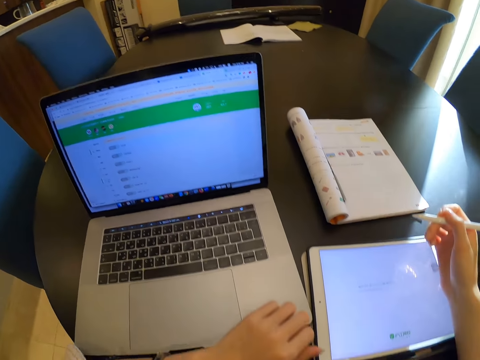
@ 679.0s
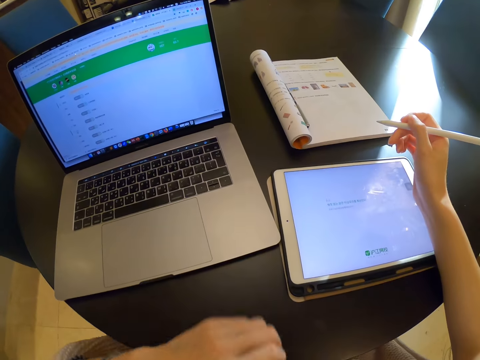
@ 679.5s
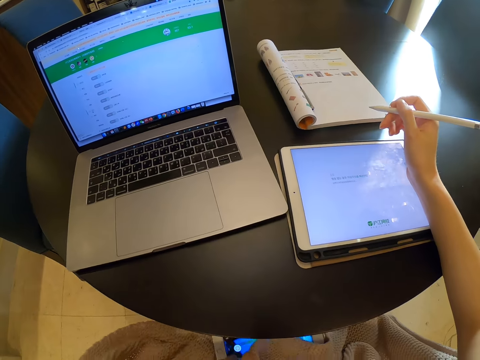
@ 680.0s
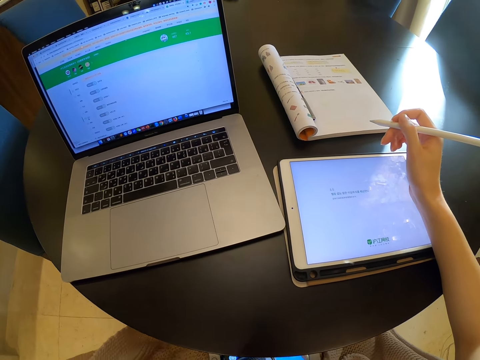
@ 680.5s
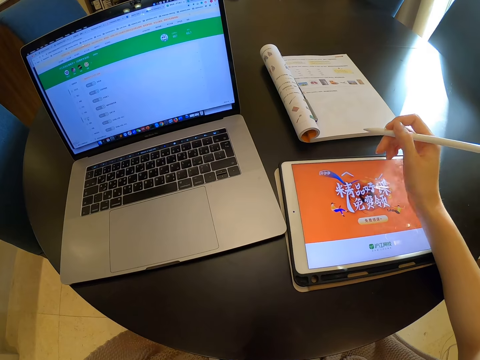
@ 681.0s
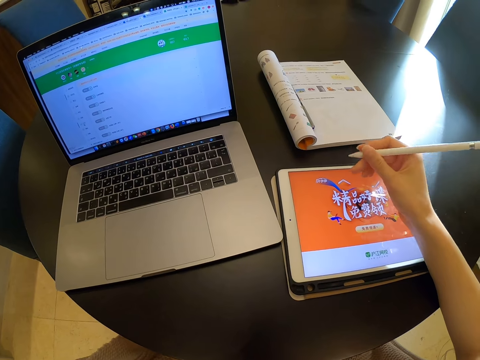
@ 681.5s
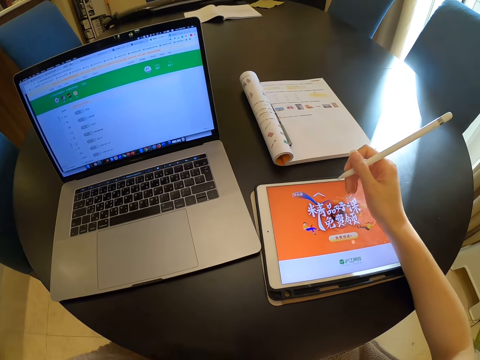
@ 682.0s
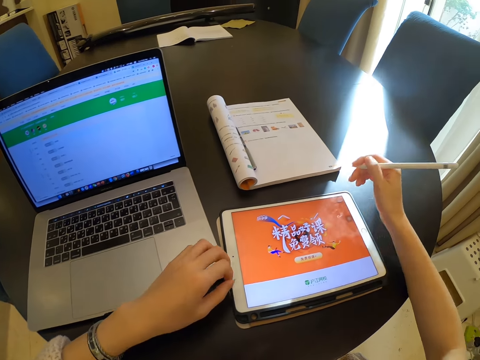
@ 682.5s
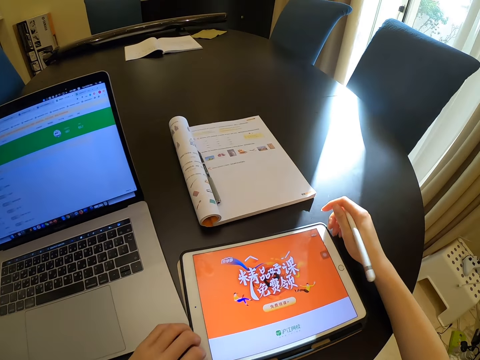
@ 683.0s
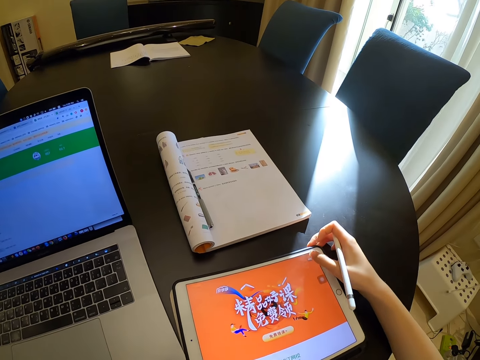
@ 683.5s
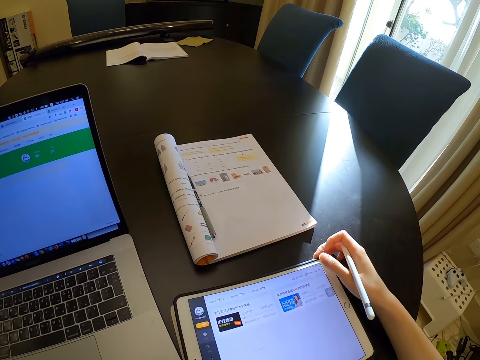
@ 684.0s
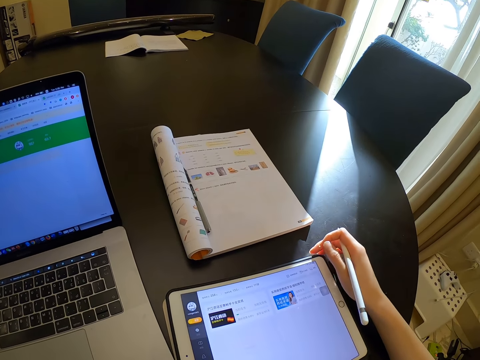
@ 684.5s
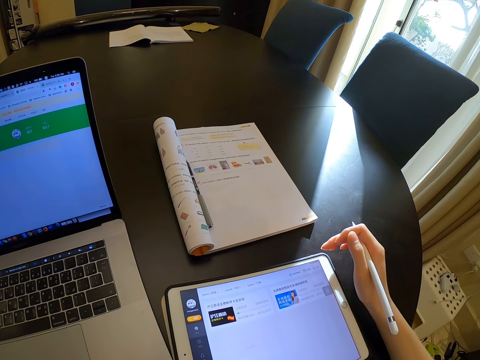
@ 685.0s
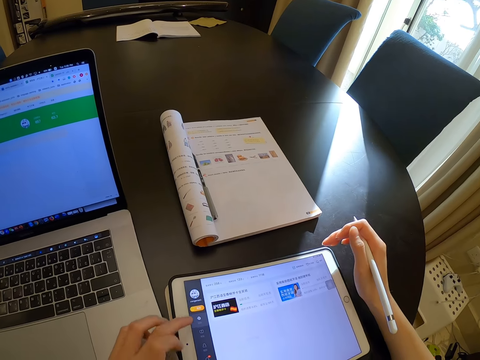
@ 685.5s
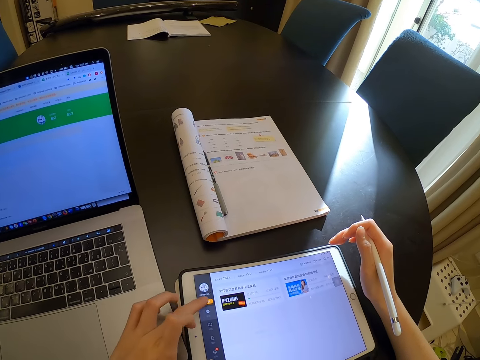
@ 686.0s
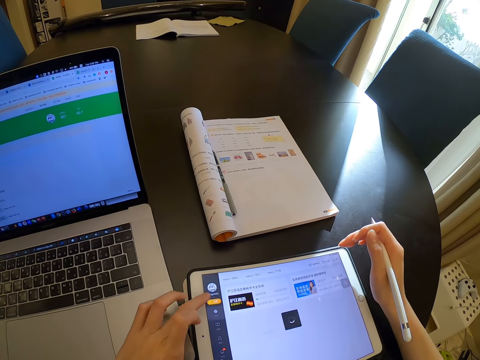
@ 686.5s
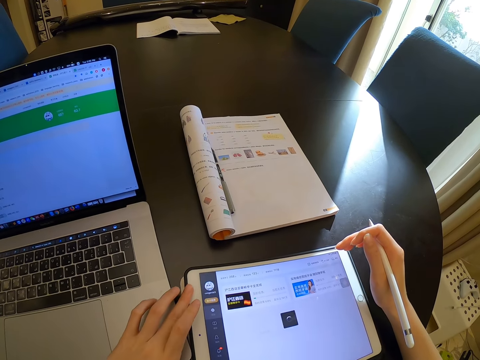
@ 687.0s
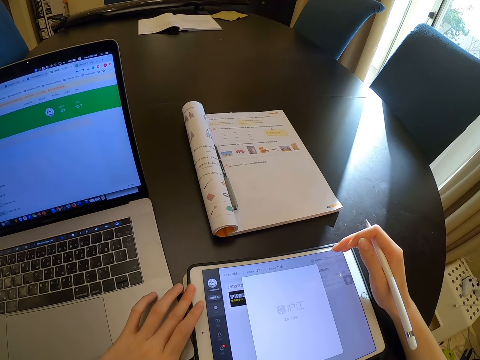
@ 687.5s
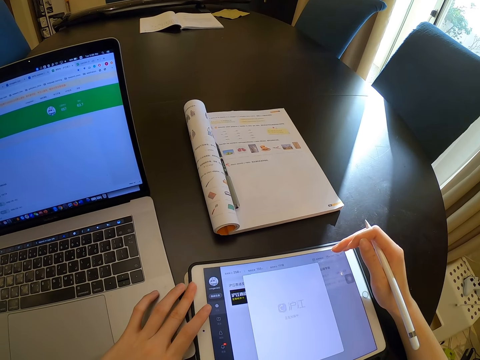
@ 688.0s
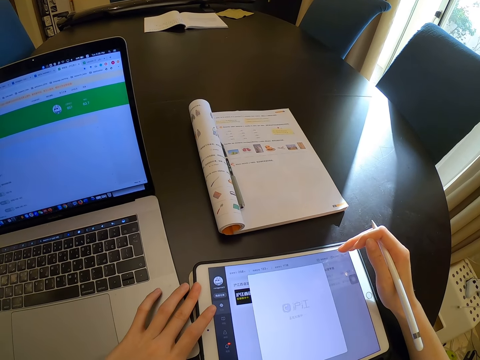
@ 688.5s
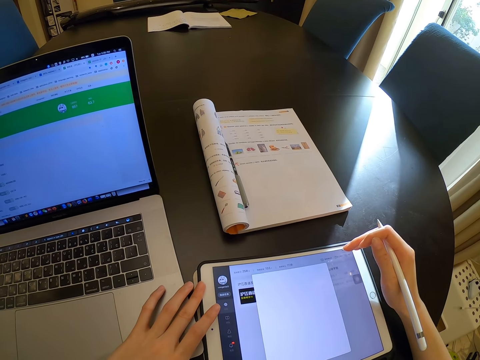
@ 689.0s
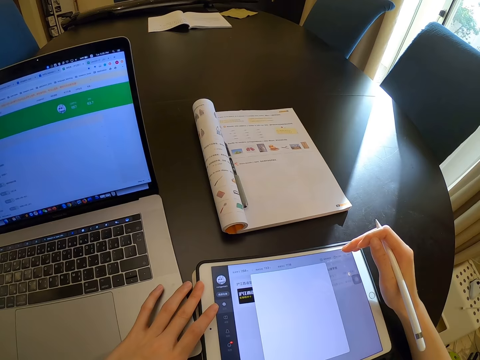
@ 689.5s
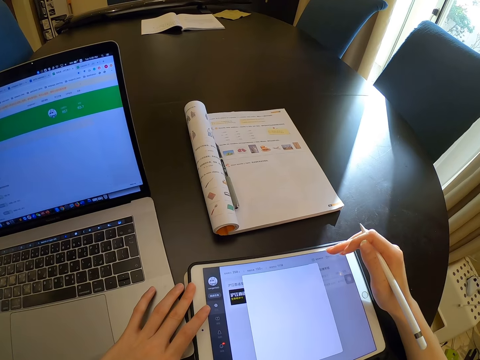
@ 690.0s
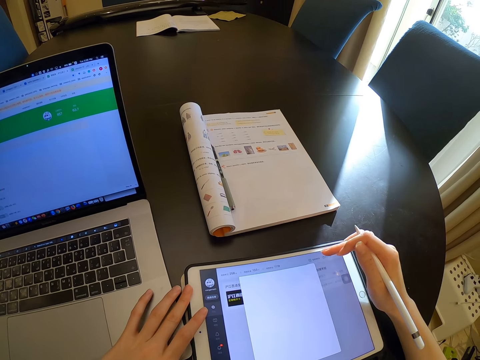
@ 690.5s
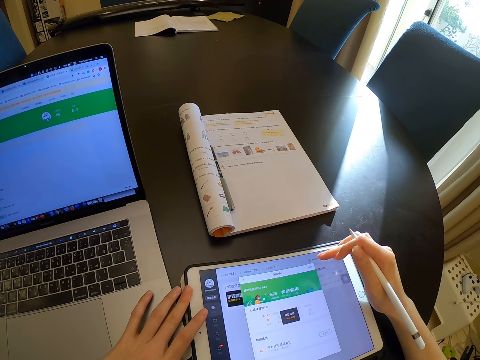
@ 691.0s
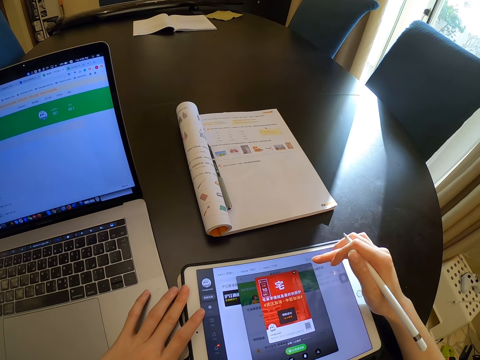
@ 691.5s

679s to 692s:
The camera wearer holds the pen. They operate the tablet with both hands. They press on the tablet.

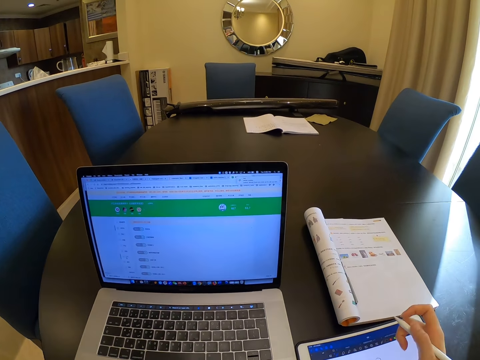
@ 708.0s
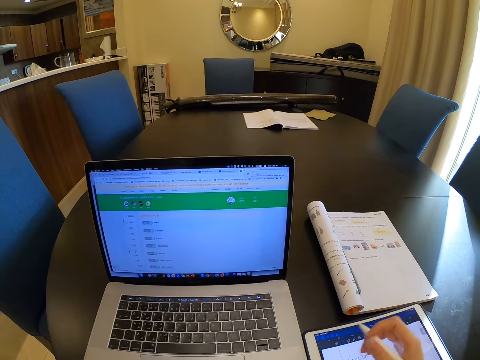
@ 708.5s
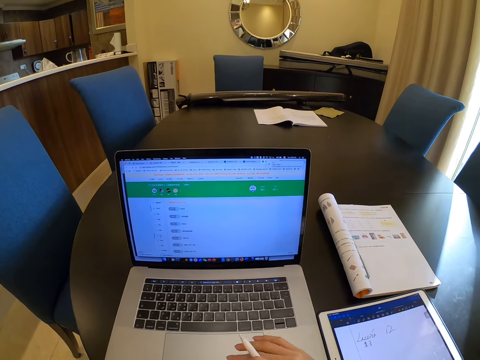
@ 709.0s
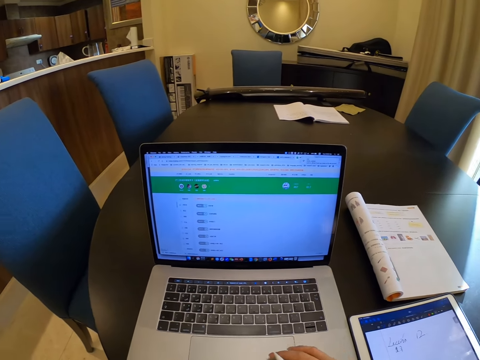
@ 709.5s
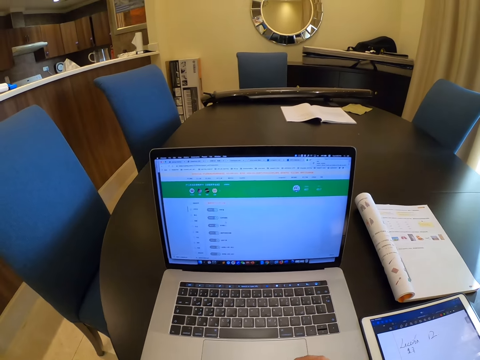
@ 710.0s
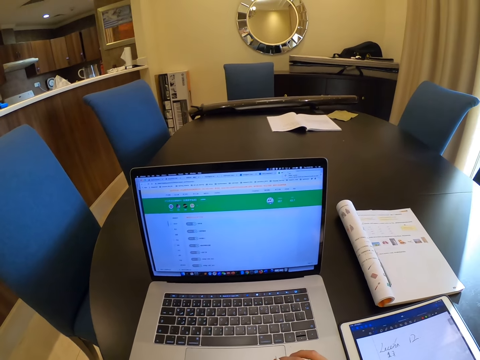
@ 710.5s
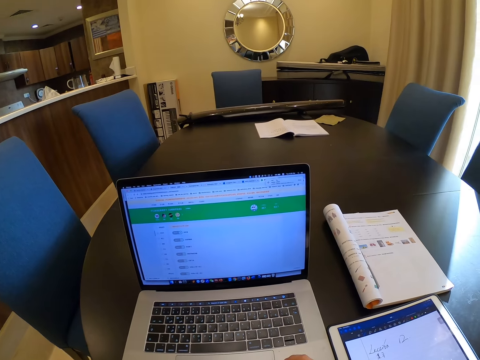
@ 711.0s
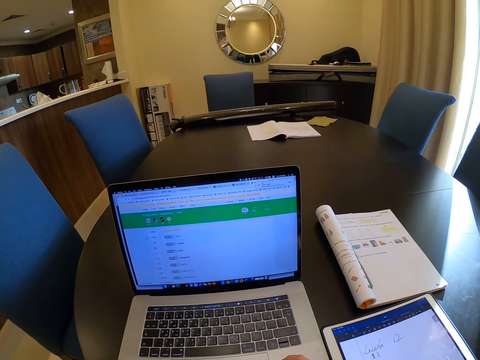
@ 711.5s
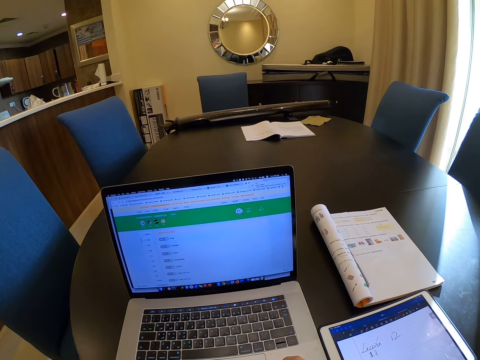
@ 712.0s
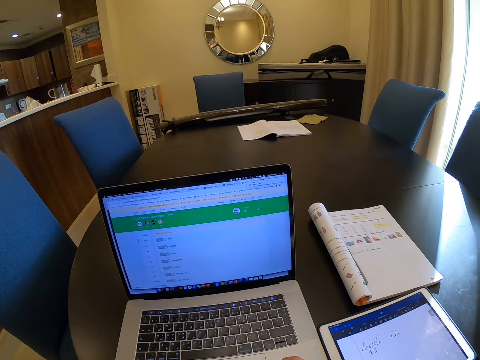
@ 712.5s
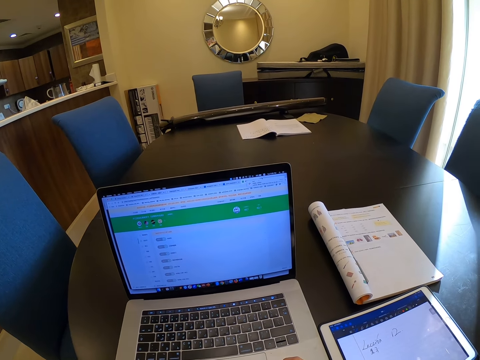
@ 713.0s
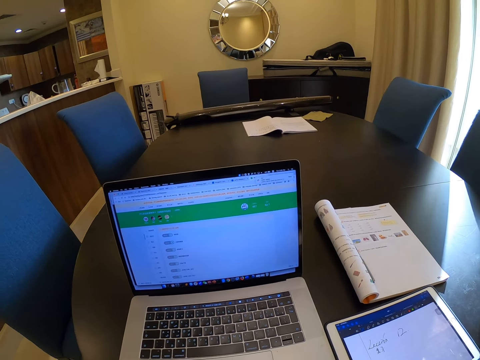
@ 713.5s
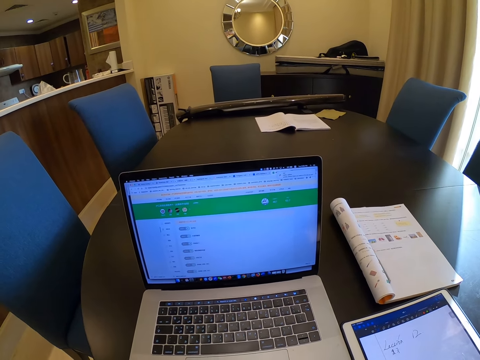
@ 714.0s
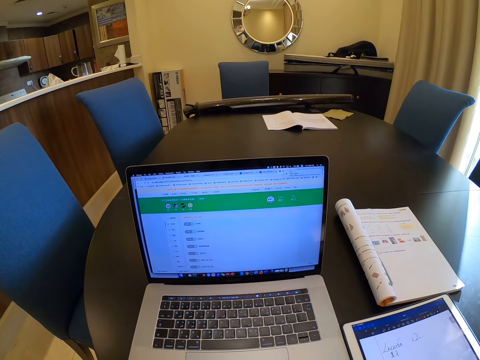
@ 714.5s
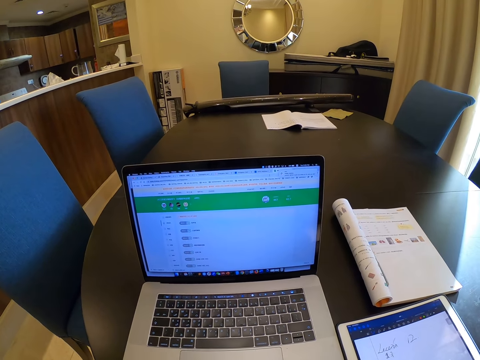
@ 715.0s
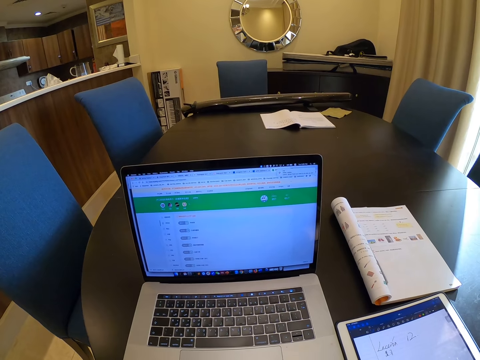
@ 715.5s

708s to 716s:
The camera wearer operates the laptop with her right hand. She scrolls on the laptop.

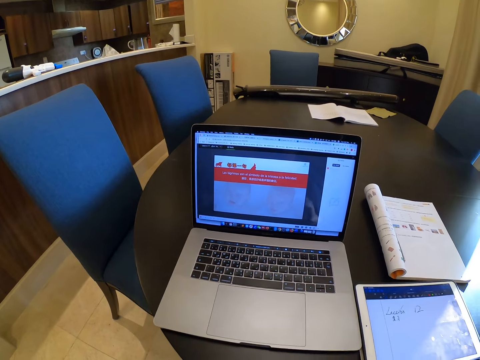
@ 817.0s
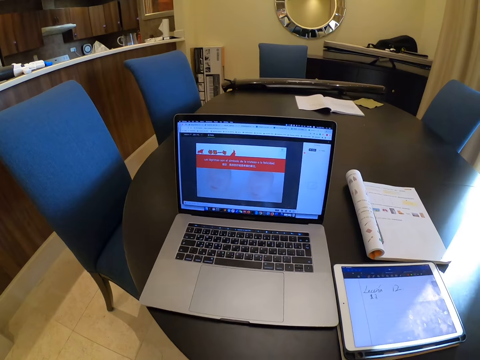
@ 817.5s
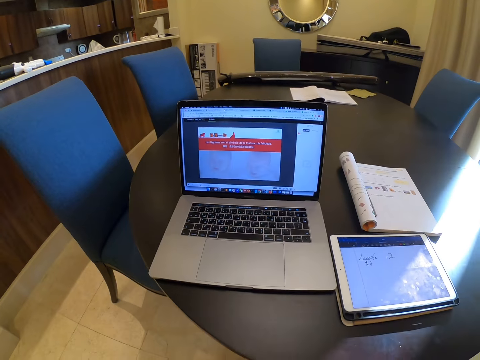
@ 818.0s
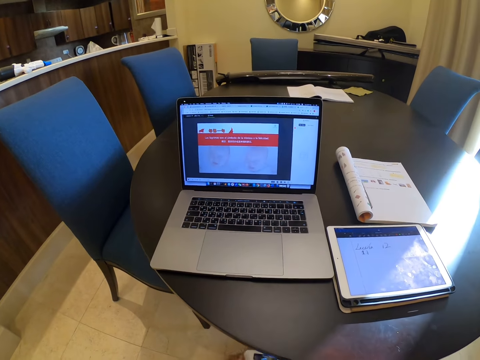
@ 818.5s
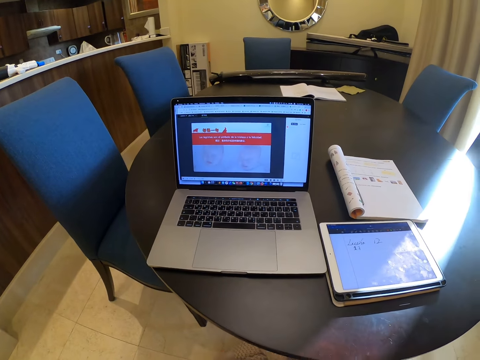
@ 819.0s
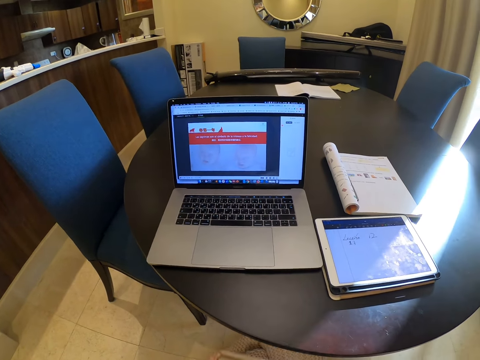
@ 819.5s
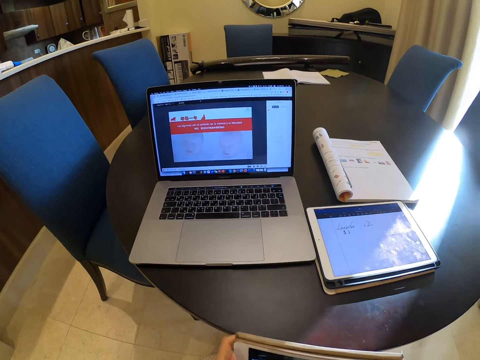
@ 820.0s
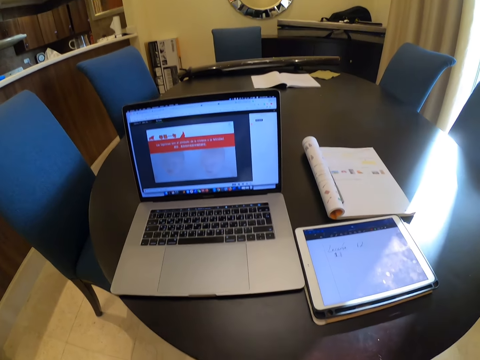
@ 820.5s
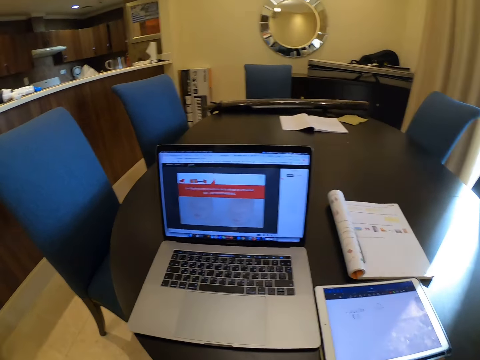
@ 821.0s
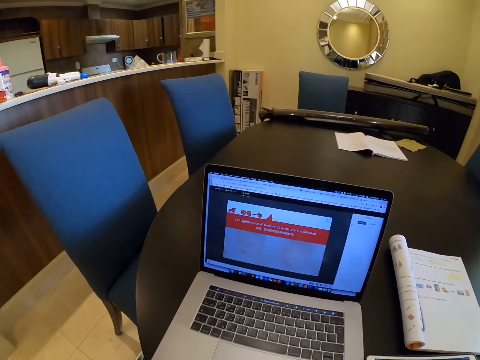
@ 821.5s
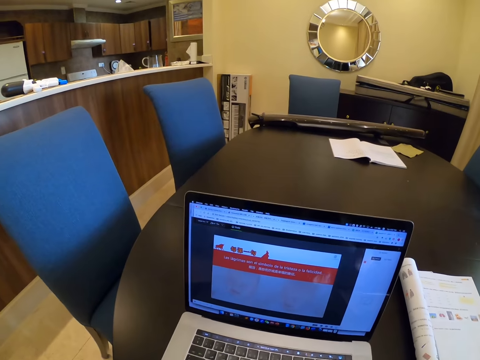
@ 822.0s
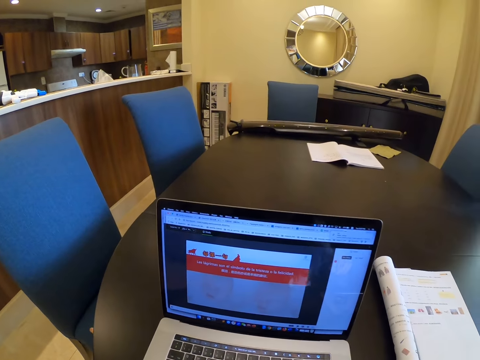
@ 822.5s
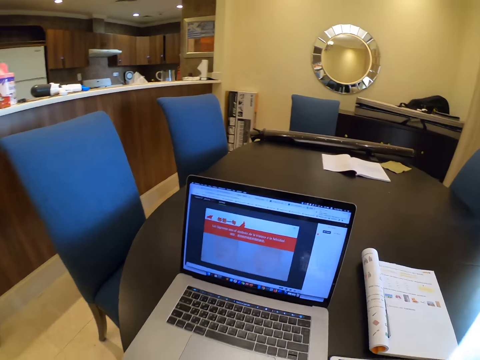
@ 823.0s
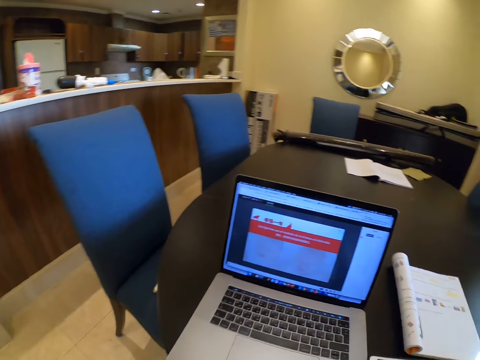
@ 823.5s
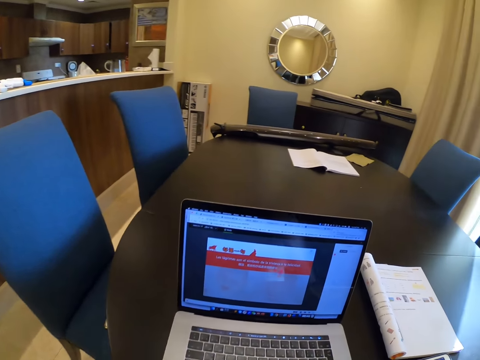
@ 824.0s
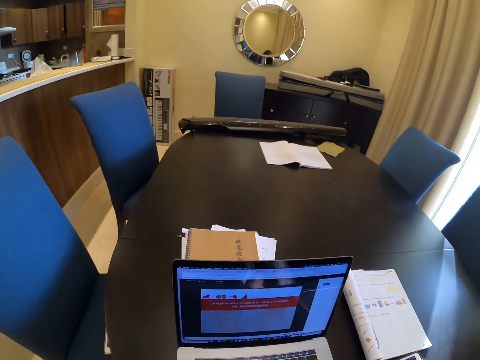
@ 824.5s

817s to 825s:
The camera wearer holds another tablet with both hands.
